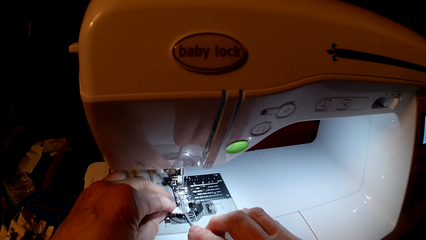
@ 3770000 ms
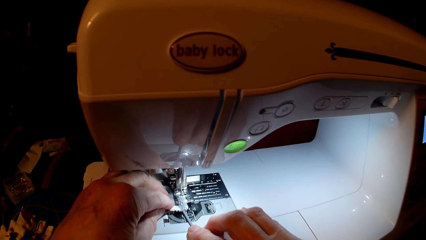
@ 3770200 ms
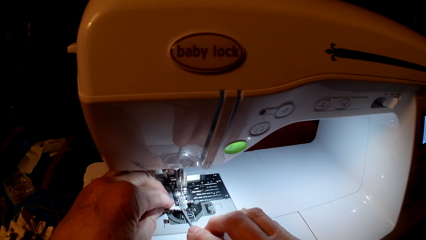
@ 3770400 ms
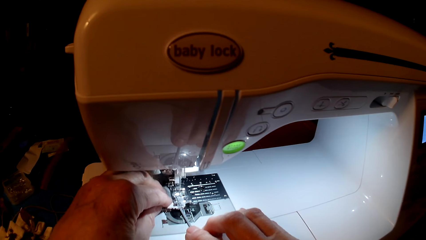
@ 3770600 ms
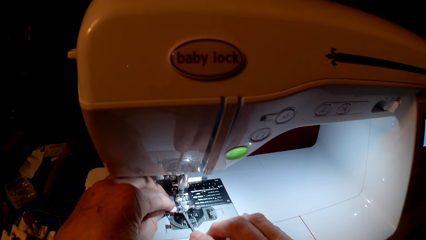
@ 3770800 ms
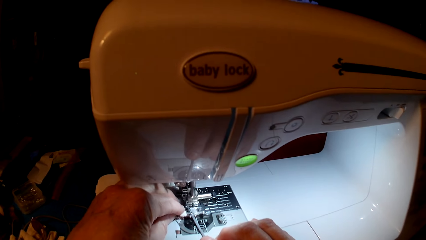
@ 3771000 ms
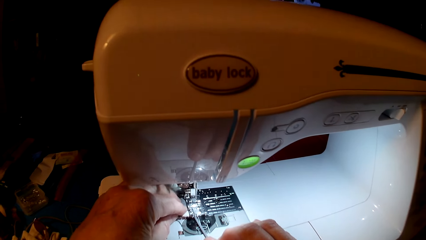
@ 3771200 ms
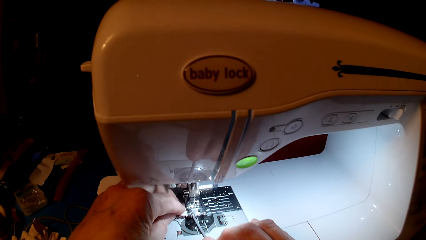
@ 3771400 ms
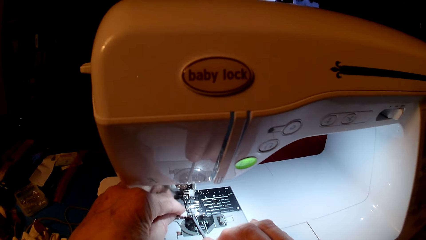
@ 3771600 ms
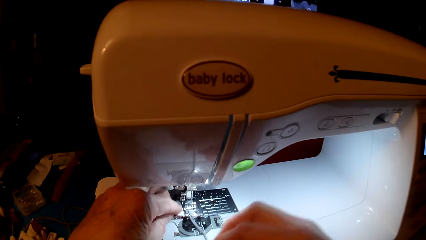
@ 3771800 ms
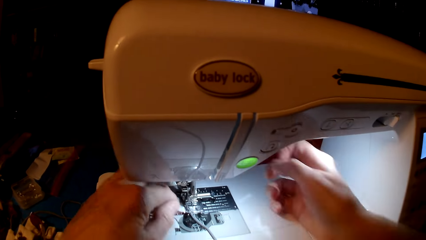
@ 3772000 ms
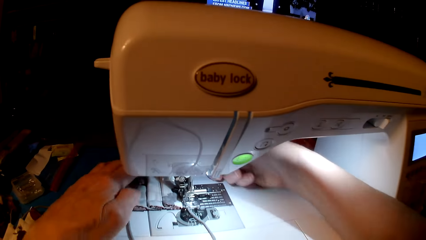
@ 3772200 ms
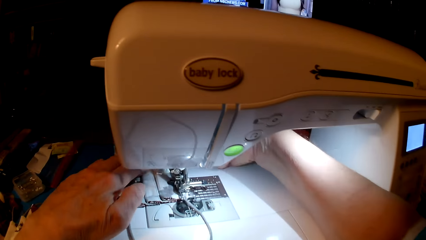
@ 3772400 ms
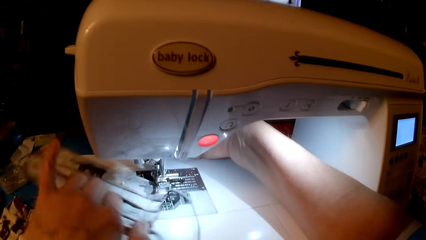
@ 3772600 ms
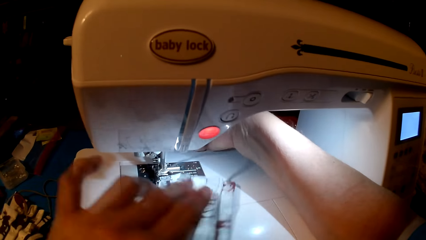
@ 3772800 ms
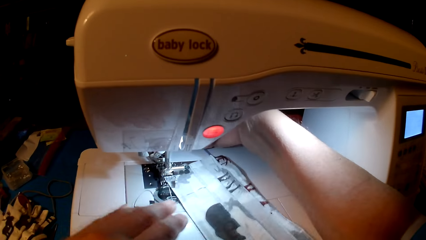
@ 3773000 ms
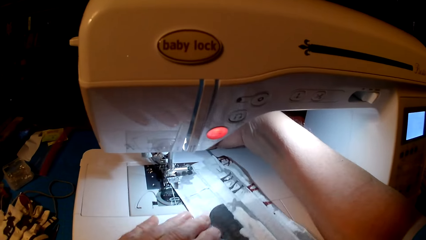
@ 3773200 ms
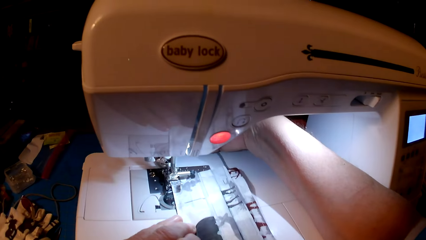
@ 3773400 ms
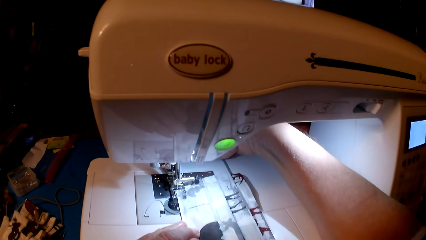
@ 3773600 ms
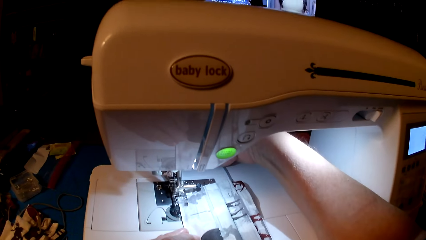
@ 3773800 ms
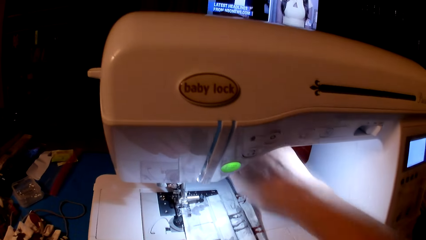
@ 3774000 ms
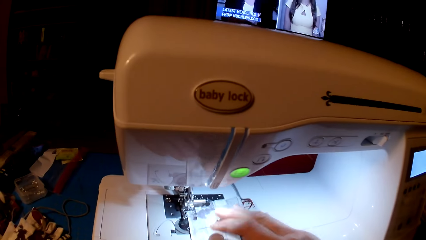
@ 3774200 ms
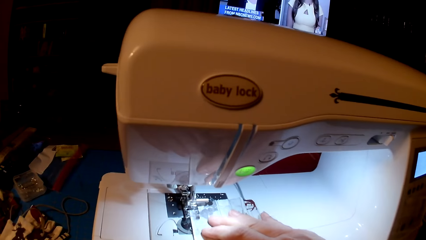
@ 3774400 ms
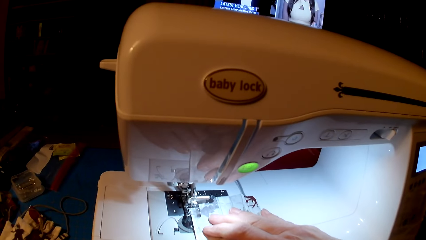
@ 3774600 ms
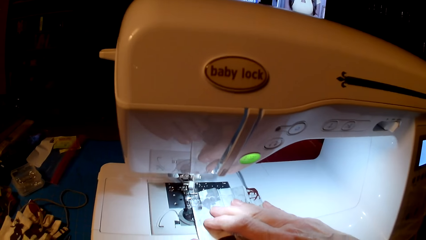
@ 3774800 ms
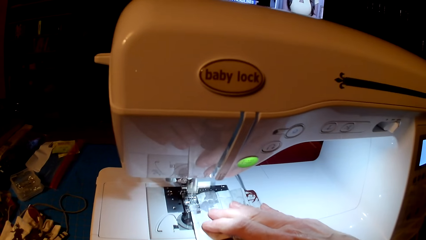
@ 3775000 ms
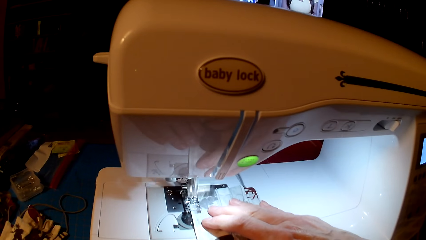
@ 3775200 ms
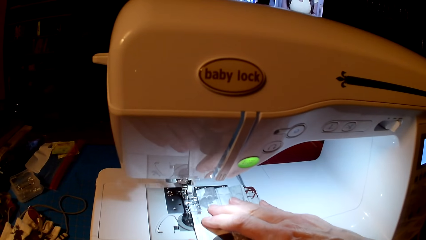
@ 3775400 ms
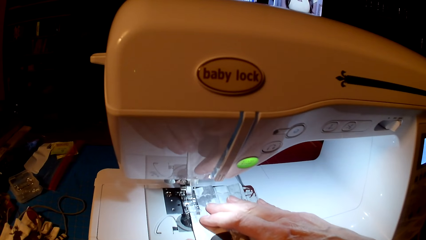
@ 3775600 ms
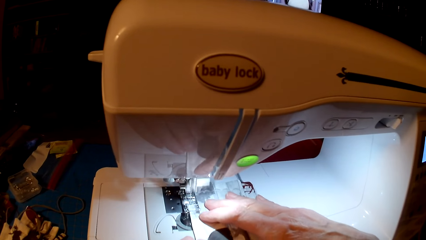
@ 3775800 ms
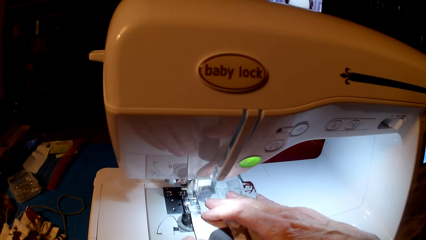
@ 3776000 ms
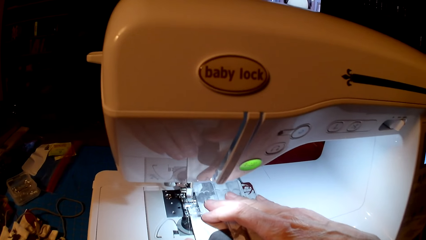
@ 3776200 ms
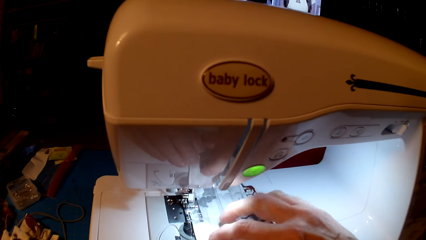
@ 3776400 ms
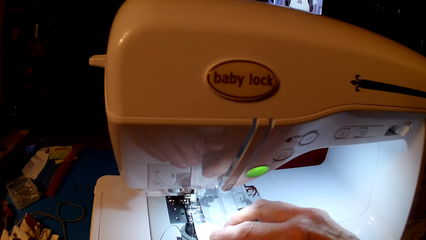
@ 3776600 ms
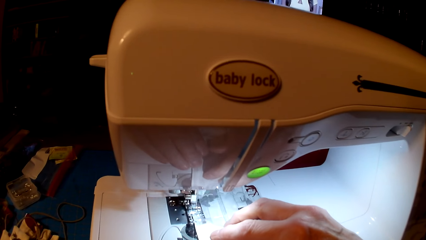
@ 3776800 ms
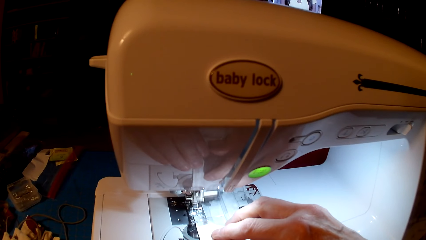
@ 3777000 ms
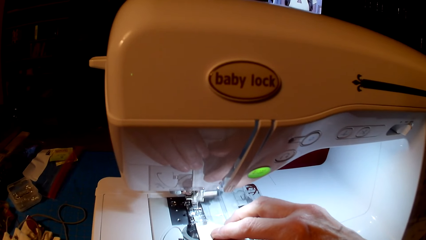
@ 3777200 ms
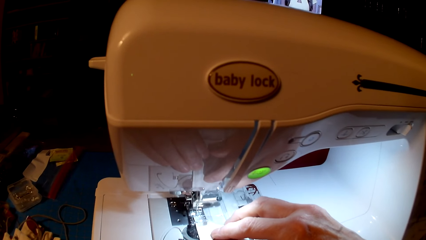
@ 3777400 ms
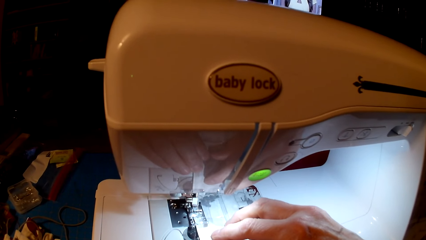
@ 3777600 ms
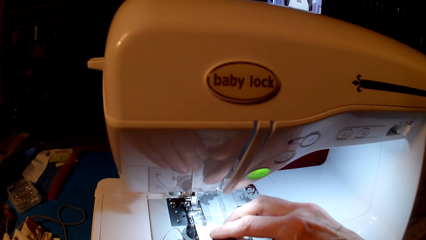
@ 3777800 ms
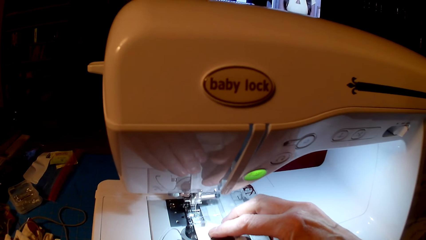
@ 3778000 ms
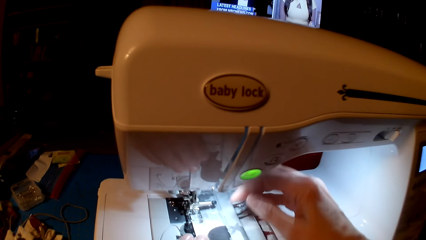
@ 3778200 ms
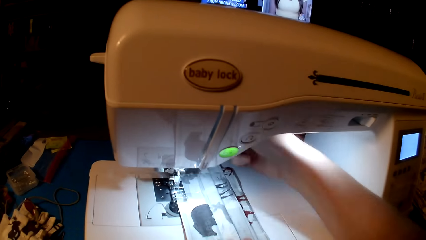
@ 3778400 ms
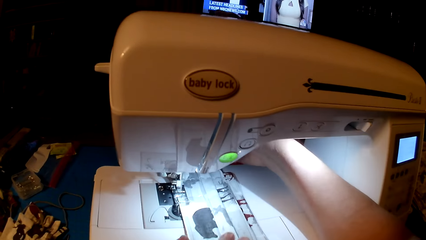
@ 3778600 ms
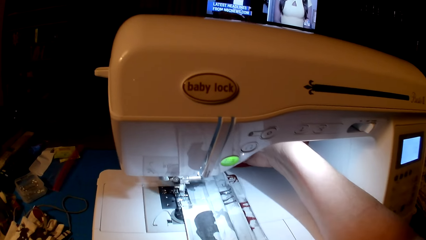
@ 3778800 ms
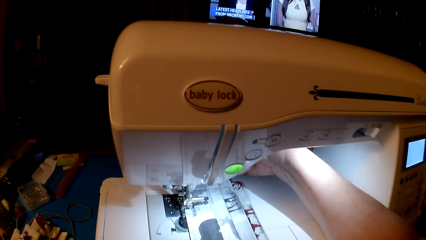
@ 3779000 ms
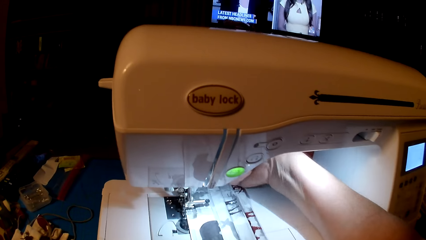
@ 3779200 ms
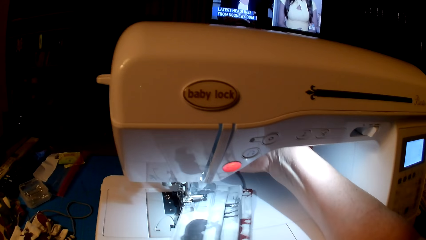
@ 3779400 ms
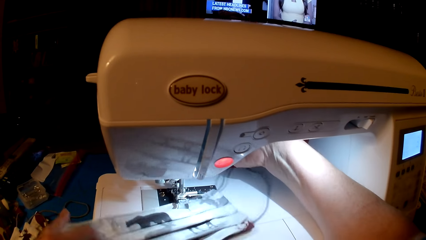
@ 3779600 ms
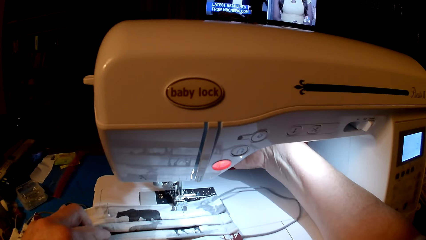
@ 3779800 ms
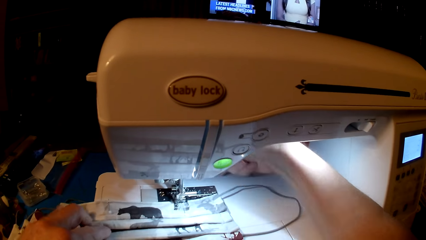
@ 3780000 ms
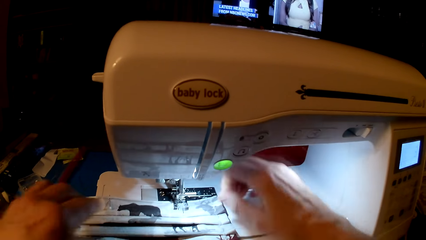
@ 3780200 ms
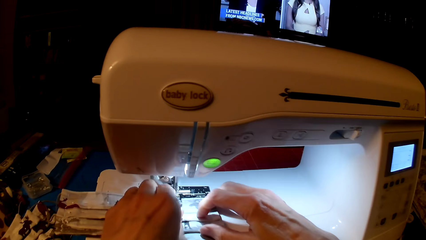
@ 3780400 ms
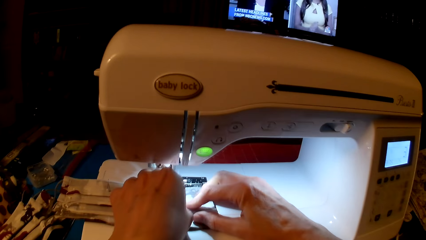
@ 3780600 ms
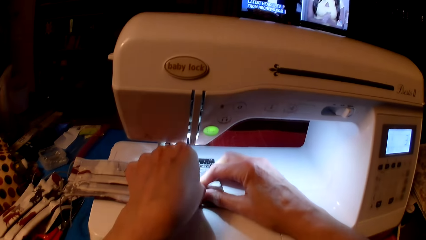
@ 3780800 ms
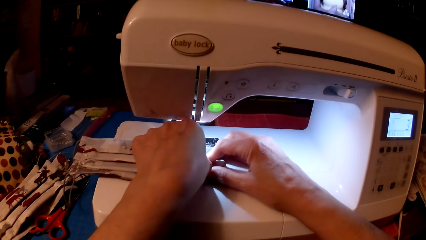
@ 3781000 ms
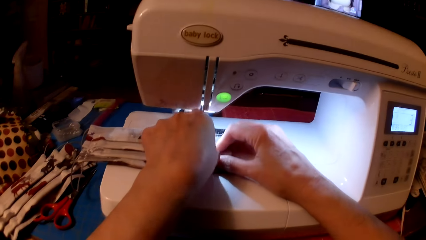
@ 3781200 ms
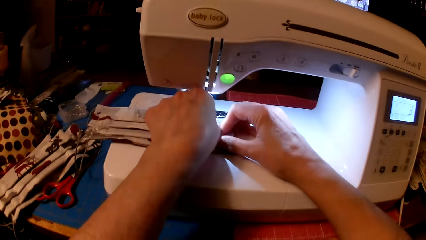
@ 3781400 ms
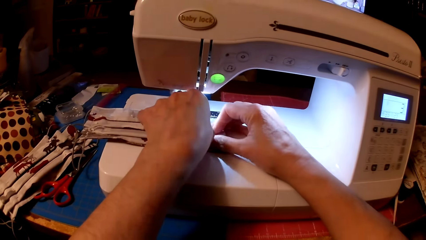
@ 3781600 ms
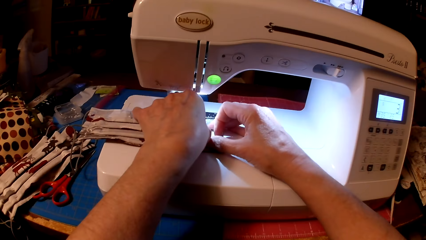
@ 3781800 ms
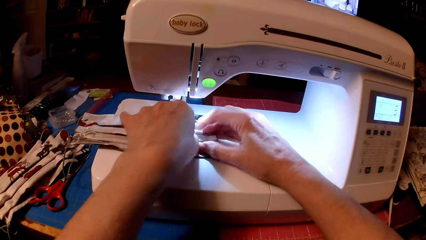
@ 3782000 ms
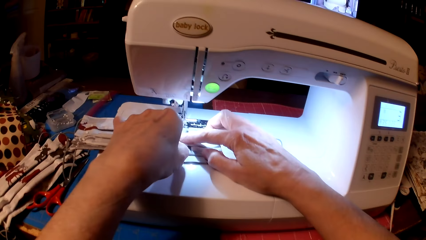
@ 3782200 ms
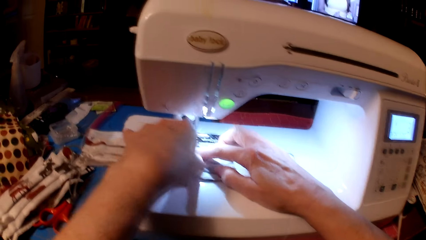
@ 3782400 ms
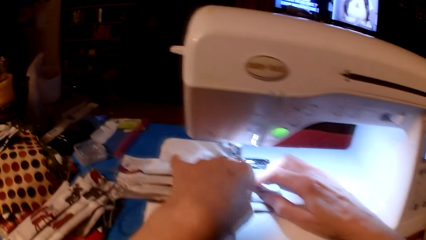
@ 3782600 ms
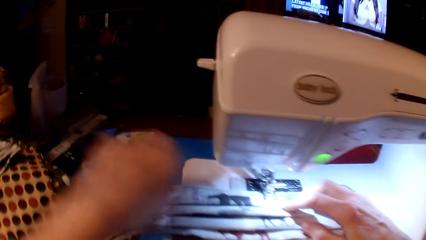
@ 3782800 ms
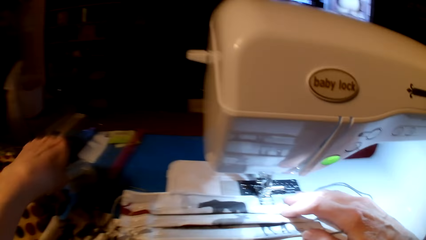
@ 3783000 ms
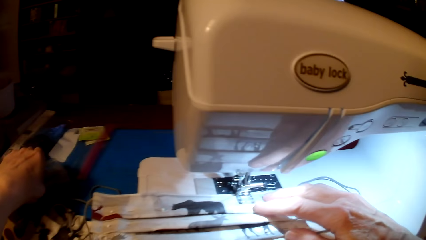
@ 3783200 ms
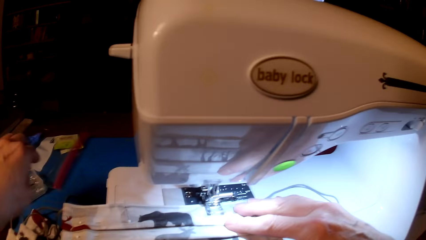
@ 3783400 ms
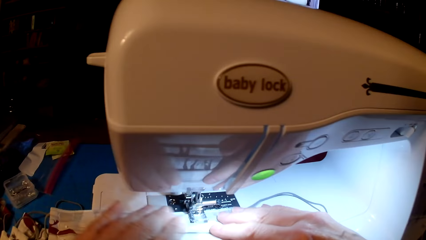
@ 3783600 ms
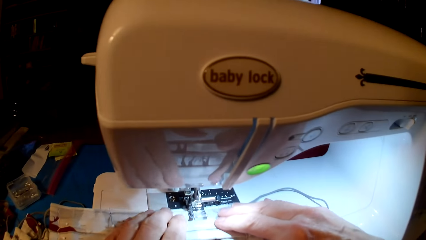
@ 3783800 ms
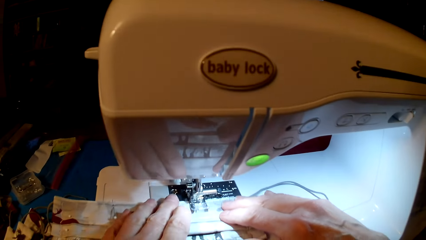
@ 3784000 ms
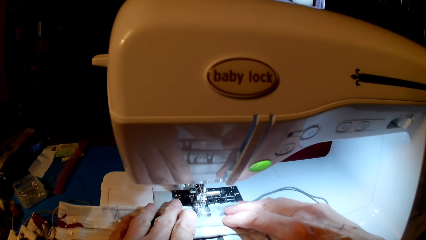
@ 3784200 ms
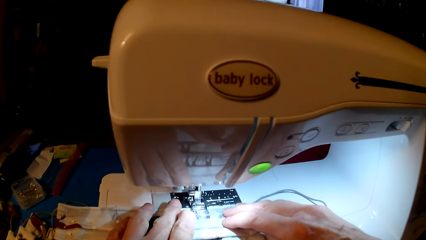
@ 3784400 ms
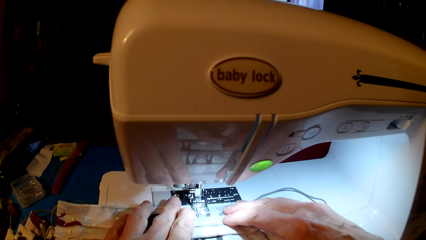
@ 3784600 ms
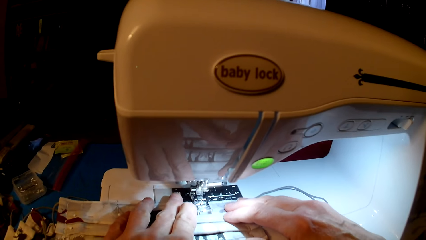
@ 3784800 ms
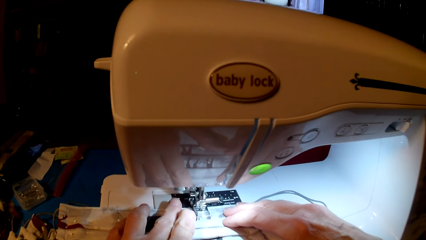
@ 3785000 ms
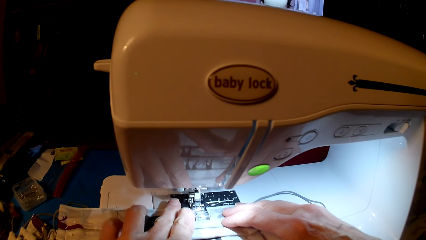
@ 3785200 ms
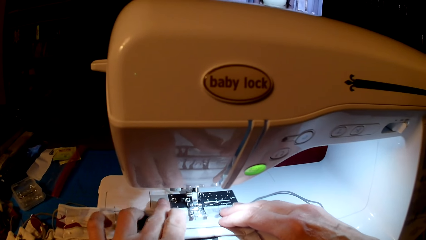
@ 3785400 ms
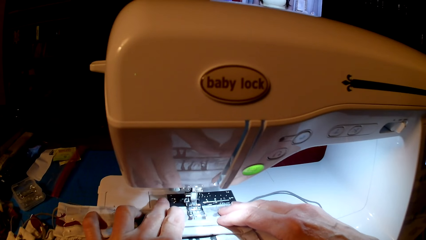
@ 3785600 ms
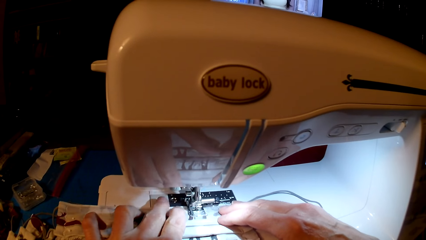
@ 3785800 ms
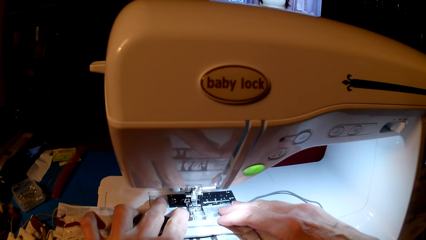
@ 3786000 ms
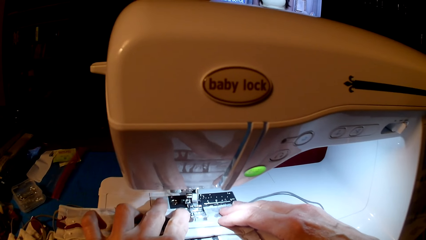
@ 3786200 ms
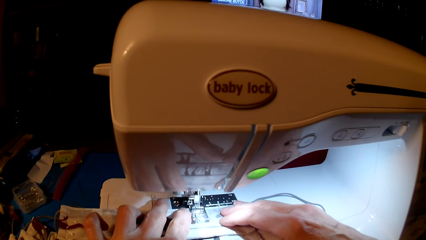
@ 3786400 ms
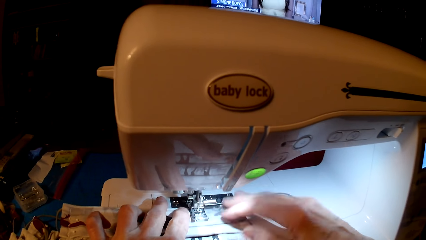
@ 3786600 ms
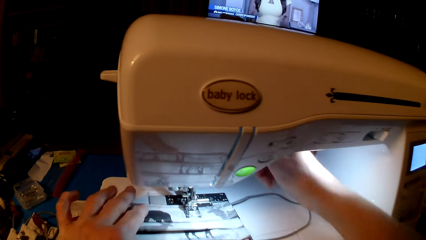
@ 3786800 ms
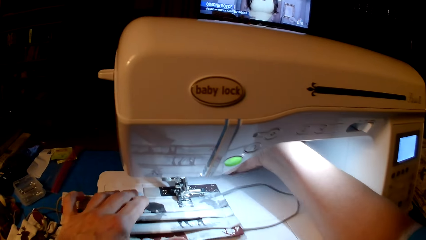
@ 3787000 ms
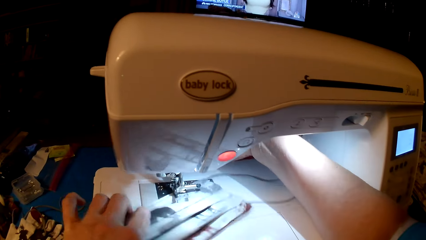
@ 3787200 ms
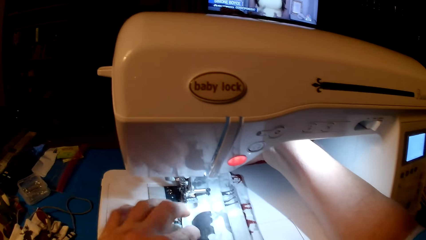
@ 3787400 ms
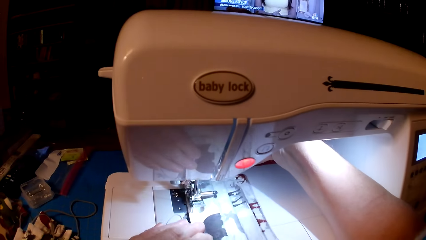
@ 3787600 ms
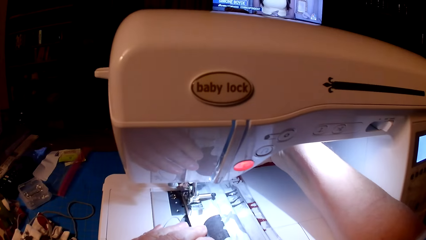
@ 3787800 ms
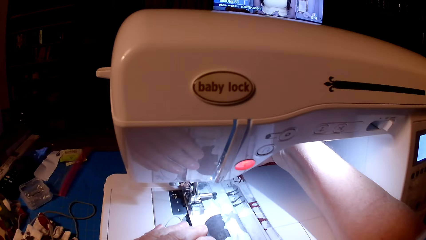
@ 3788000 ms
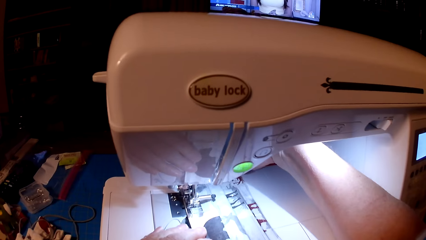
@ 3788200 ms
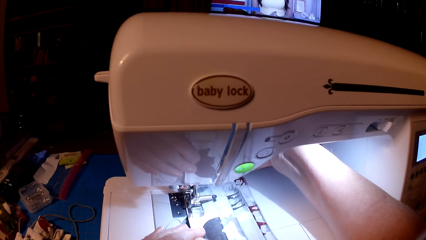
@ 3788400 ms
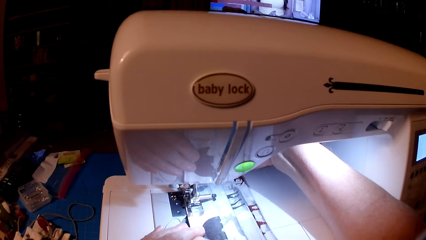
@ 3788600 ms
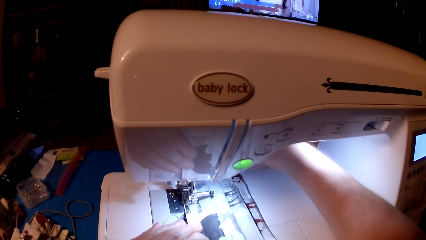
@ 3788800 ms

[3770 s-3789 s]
The camera wearer rolls fabric. They roll fabric again. They sew. They remove pins. They put a pin in the tin. They sew.
